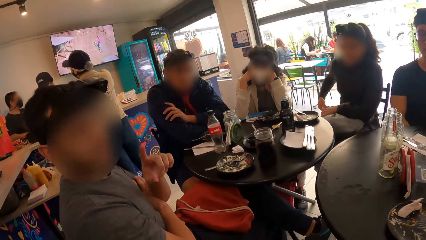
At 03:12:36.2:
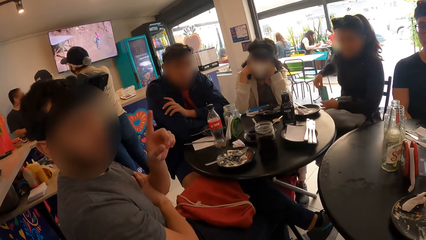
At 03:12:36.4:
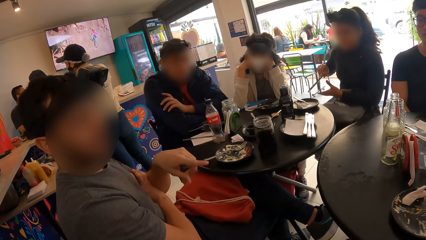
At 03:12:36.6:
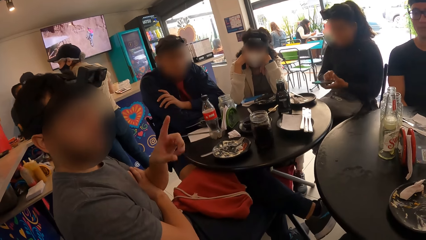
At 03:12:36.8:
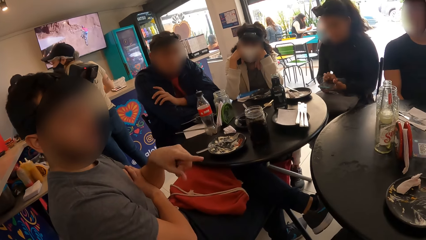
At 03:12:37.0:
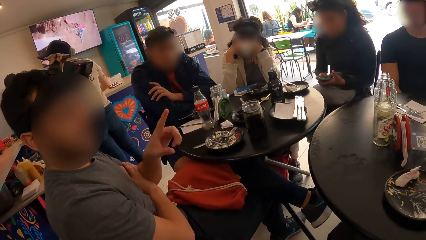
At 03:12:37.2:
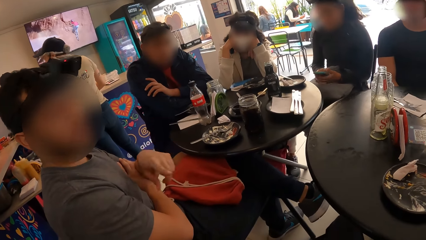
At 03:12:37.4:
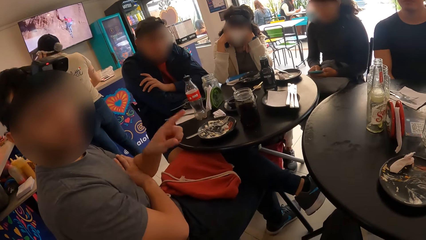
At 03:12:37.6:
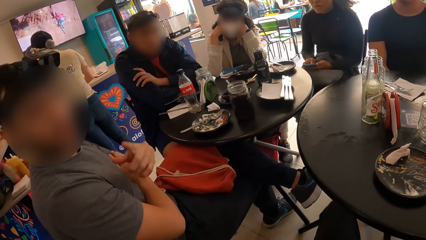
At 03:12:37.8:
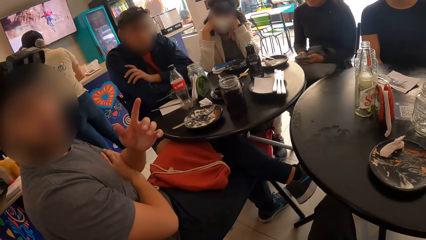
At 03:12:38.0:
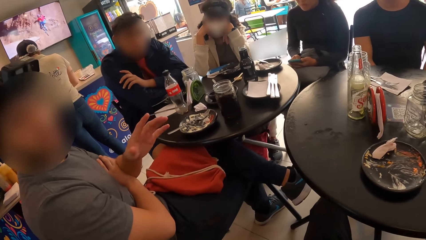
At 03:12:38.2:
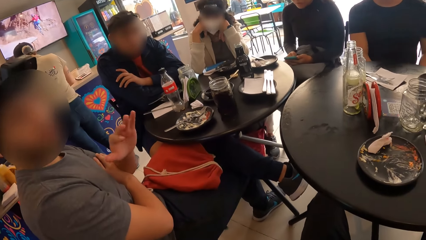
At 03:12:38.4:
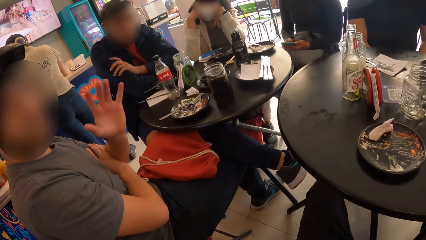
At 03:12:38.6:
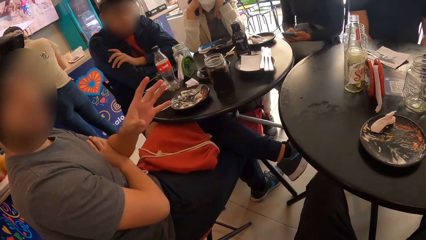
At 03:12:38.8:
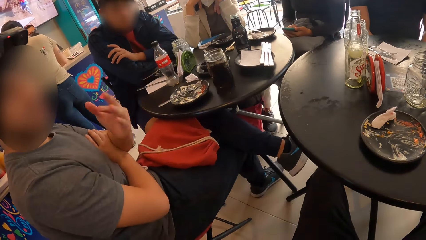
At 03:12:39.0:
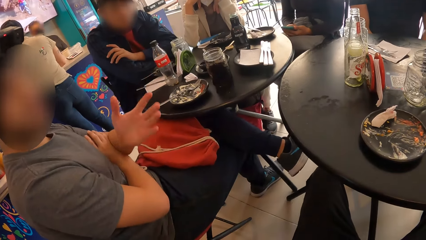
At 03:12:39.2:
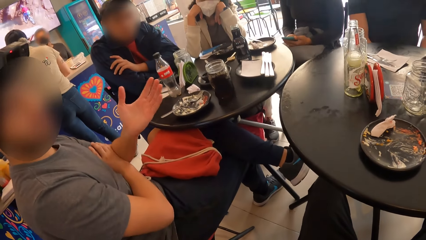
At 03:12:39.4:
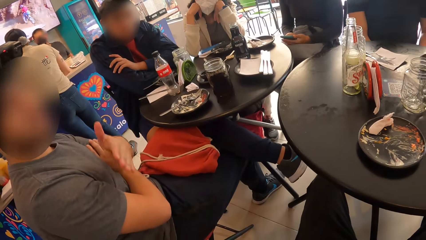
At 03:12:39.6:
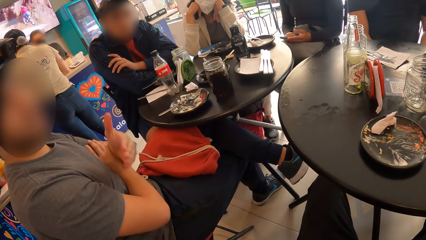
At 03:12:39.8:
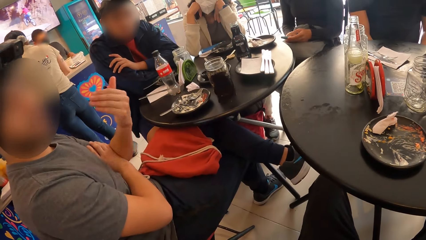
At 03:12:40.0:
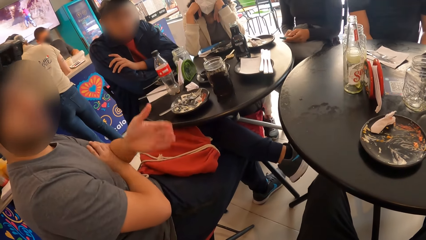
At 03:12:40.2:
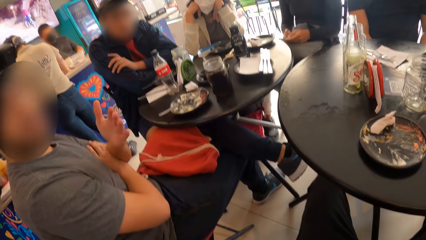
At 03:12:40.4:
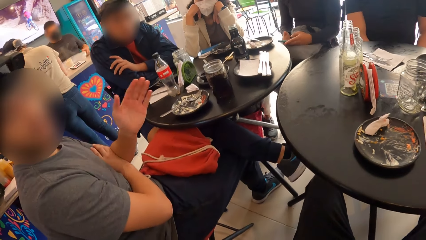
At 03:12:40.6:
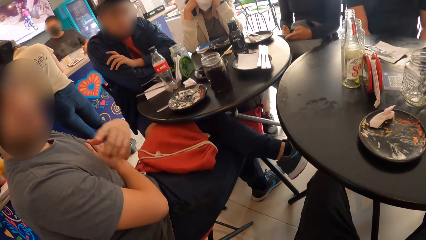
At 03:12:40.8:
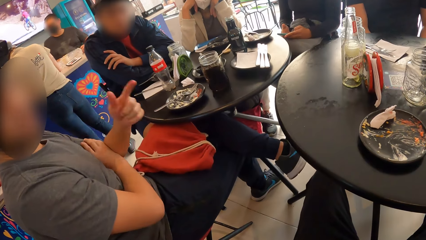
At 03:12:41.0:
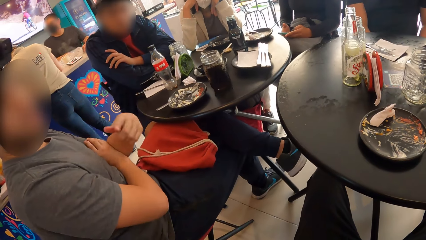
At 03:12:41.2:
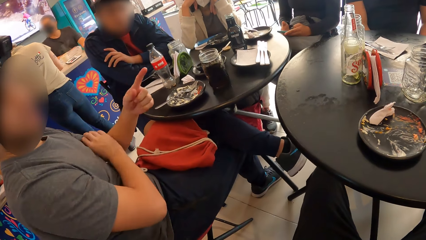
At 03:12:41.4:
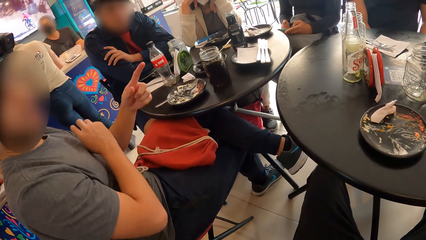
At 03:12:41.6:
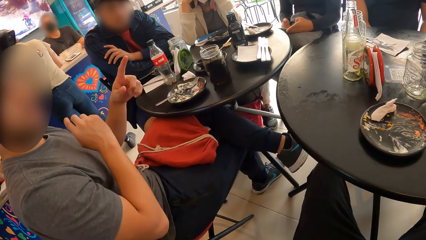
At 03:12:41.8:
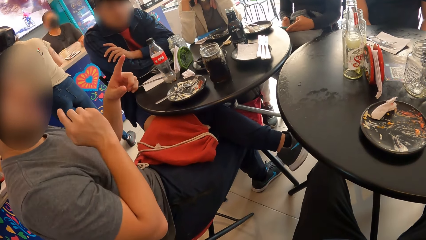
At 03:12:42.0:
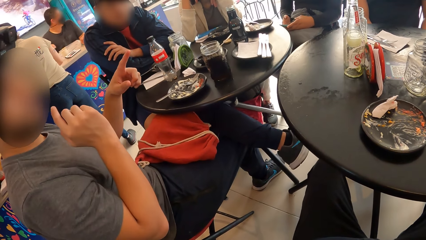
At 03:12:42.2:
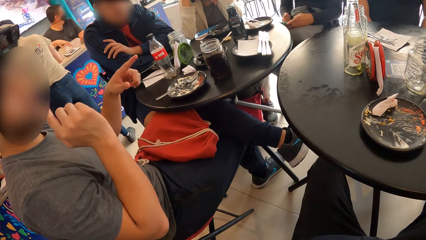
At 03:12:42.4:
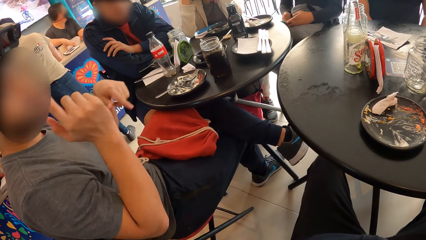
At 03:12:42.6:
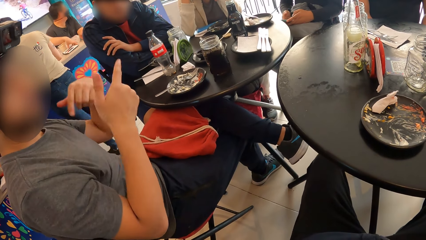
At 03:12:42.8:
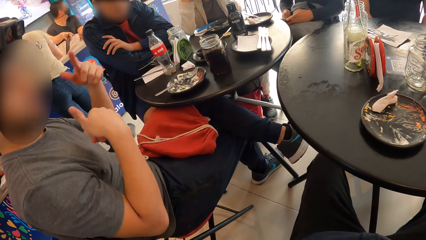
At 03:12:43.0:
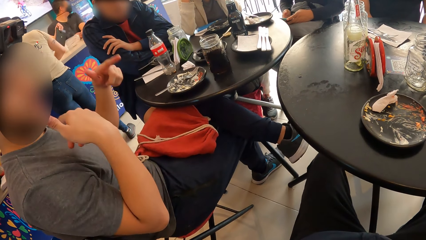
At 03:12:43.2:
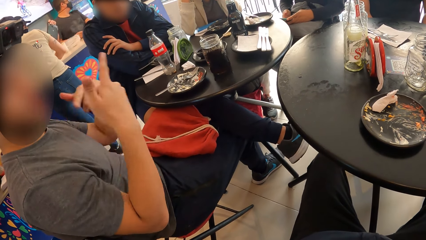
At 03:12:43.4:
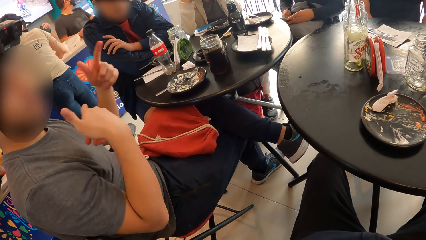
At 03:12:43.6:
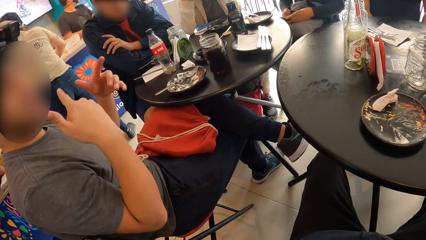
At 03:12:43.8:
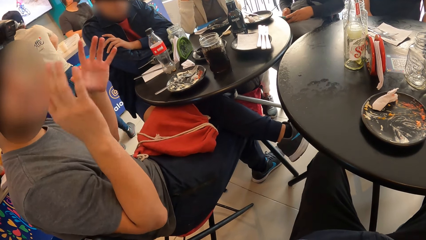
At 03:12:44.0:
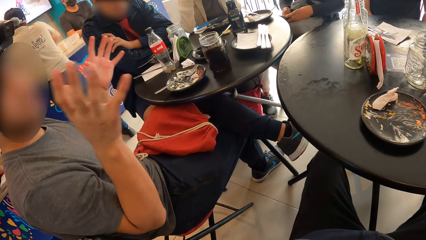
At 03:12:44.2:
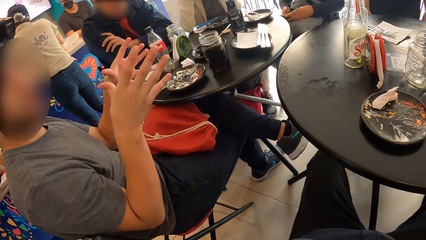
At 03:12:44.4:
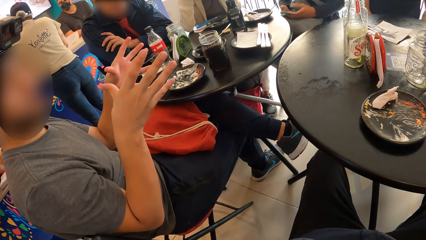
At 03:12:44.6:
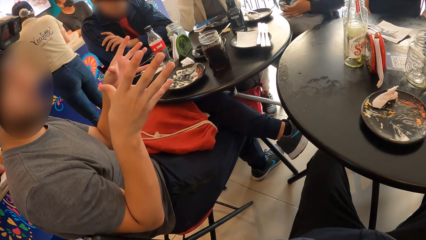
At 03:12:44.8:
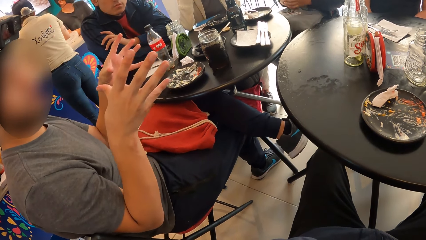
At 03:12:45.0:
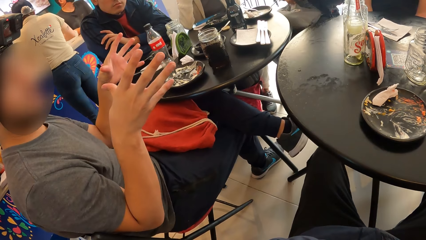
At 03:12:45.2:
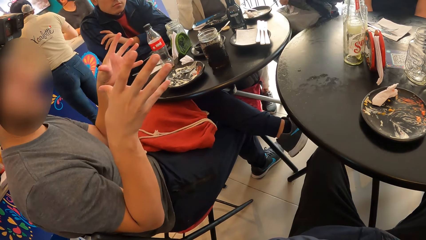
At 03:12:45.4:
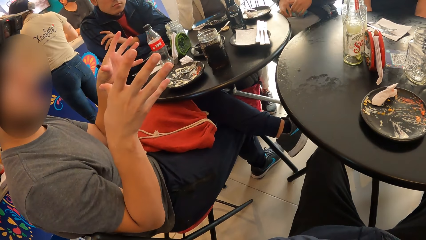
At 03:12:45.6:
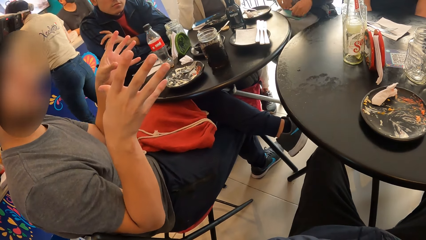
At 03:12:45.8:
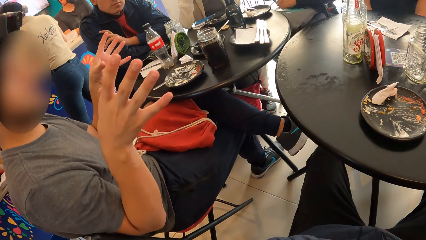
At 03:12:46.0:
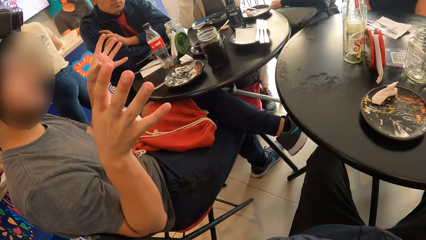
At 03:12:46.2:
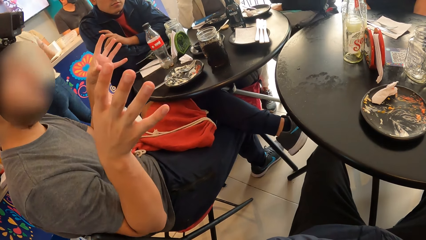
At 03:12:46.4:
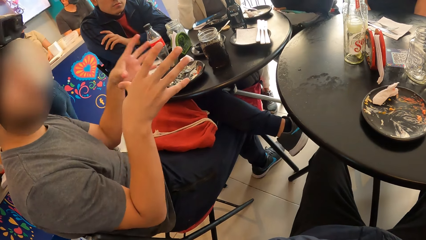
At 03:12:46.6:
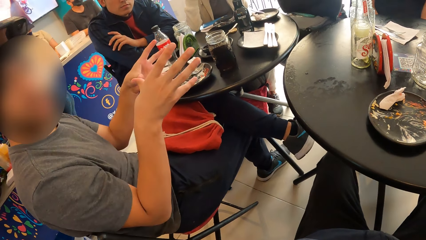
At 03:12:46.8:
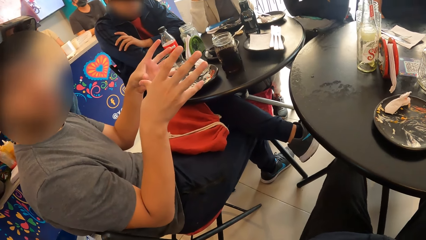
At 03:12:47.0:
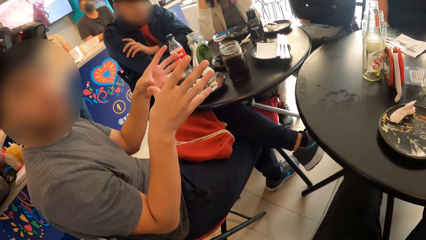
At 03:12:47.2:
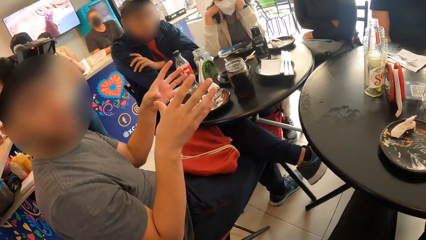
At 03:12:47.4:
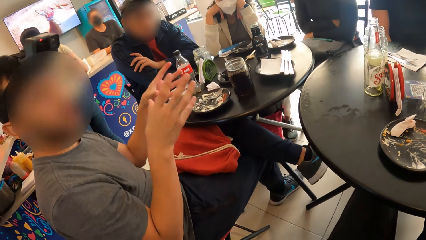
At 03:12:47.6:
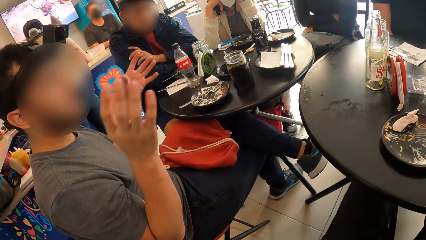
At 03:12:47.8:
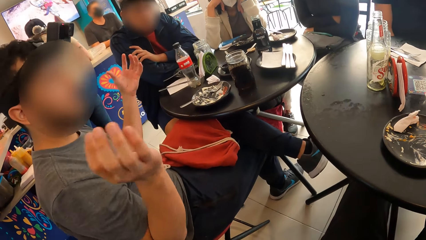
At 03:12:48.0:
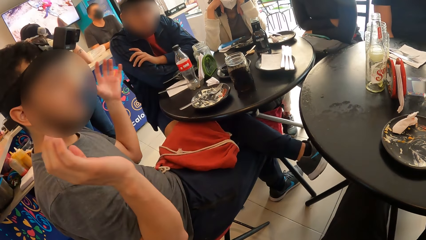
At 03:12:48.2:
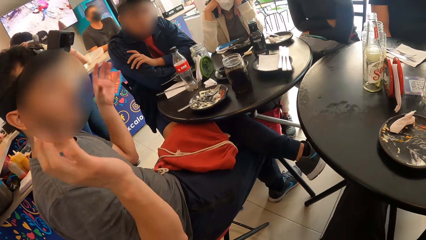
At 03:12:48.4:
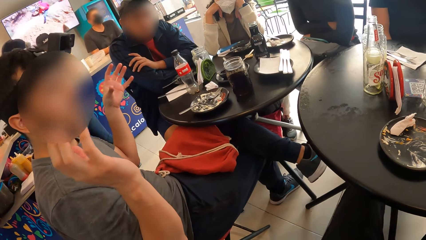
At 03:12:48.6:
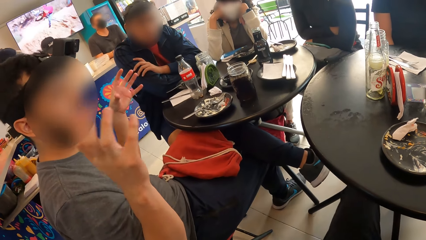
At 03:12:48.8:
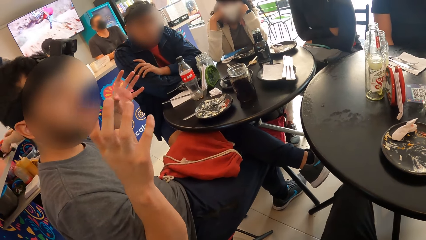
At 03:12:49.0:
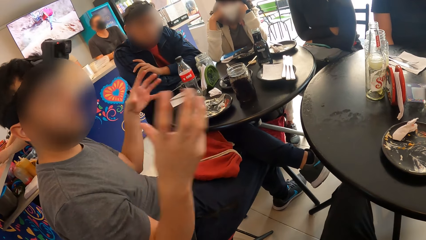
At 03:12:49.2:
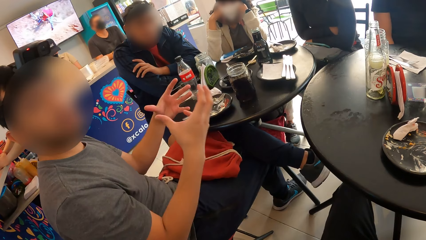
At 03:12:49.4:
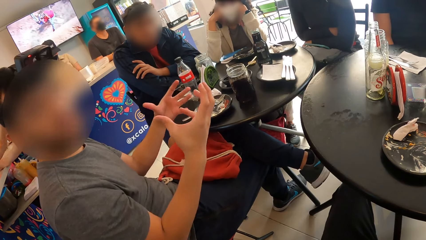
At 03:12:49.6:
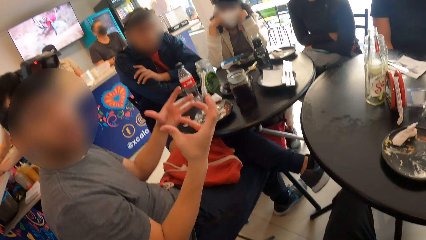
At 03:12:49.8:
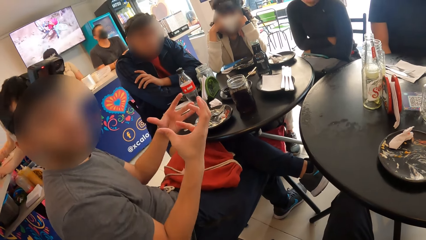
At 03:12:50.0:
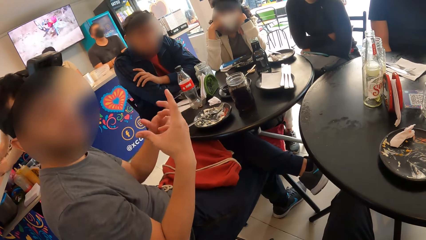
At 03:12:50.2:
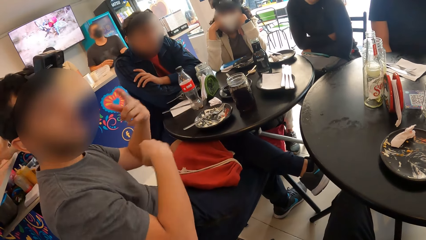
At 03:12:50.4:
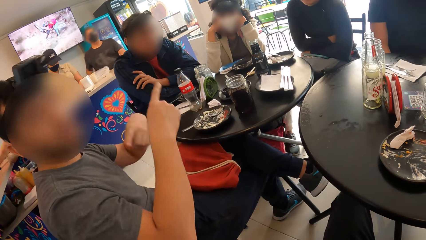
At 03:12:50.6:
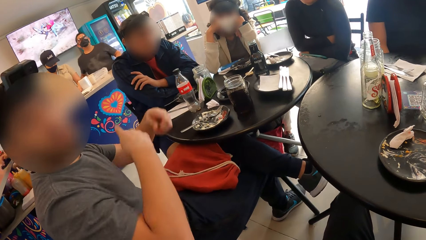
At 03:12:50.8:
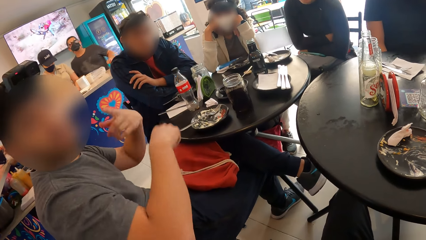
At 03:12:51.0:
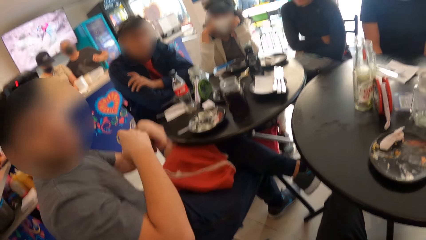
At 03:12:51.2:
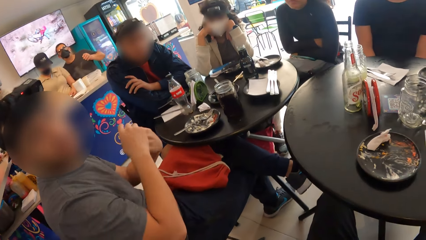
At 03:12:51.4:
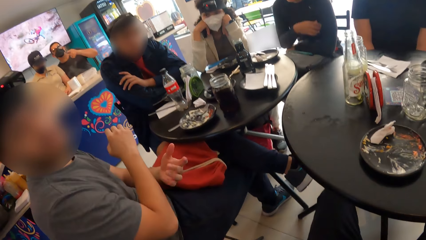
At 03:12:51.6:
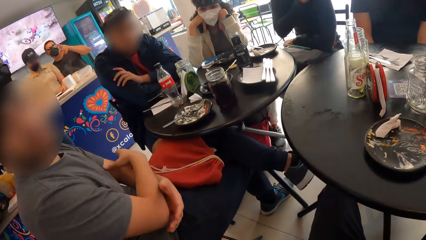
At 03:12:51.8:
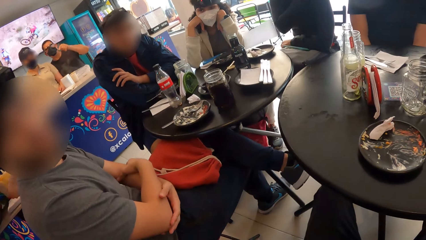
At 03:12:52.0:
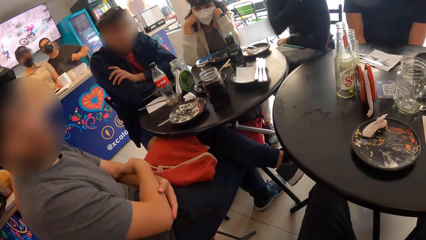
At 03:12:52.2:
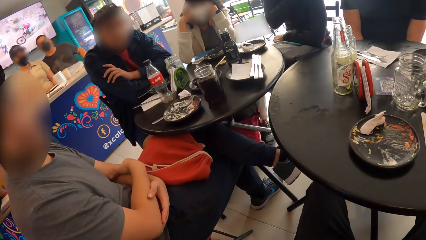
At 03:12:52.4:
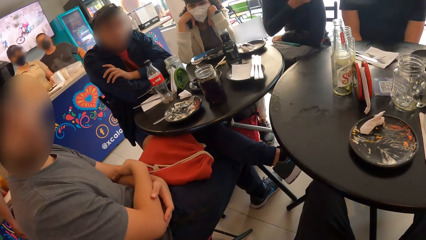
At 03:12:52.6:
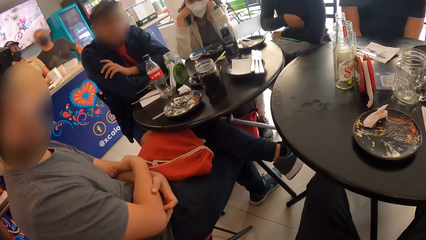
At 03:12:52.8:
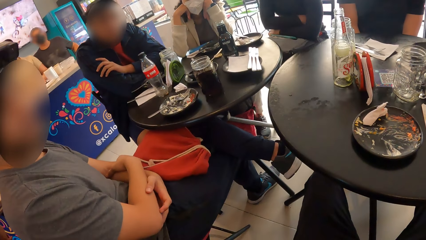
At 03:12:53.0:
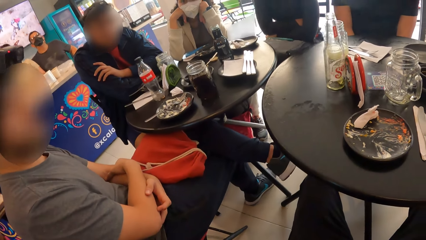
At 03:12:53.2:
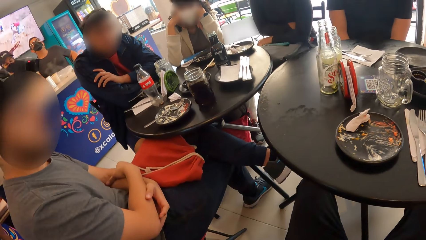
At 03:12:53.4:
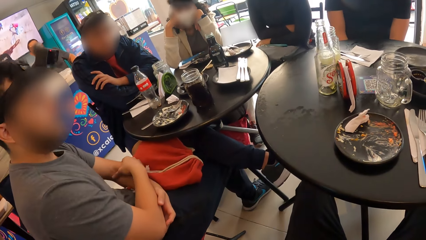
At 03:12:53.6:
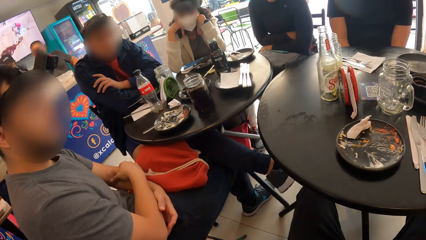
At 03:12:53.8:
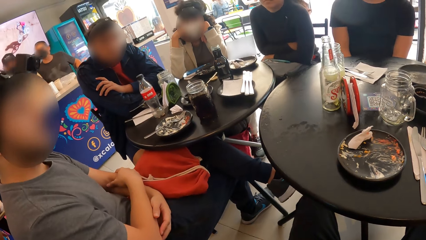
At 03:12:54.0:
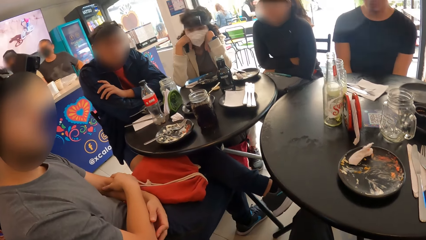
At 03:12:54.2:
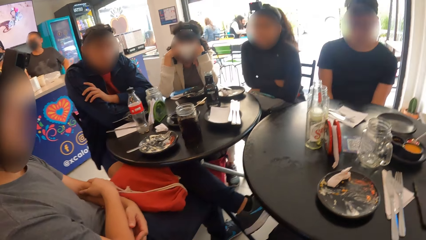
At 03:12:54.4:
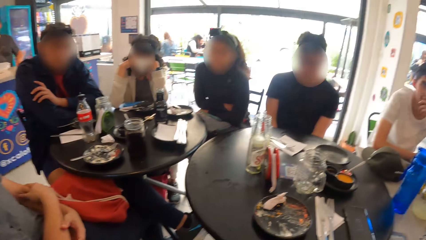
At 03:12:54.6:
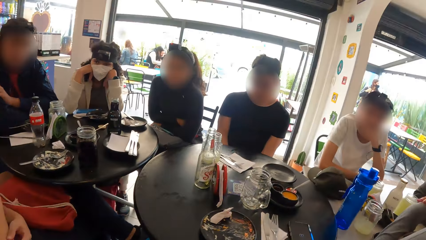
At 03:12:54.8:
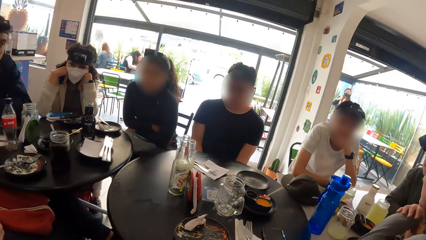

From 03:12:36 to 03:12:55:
A woman picks a phone from a bag on her lap with her right hand and operates the phone with both hands. A man converses with the team. The woman drops the phone in her hands on the bag on her lap. The woman raises her right hand to her face and lowers her right hand from her face.
